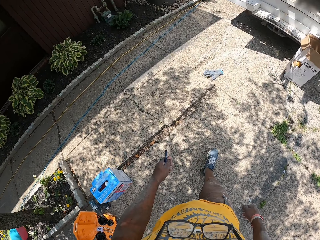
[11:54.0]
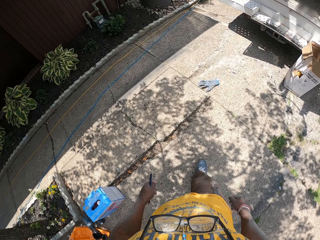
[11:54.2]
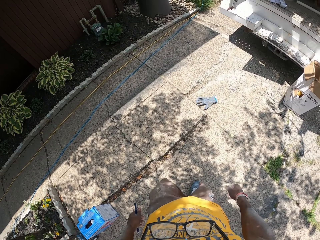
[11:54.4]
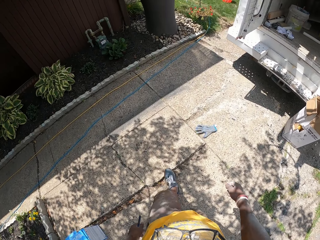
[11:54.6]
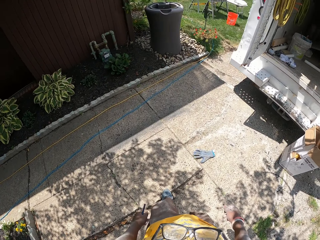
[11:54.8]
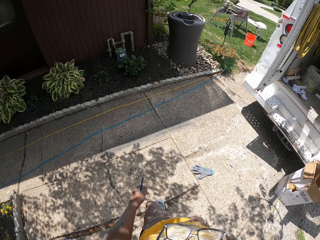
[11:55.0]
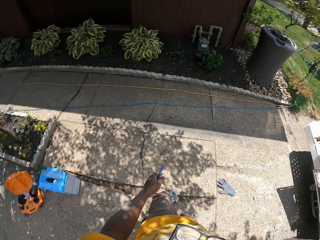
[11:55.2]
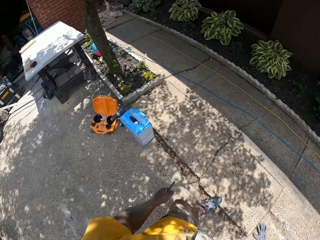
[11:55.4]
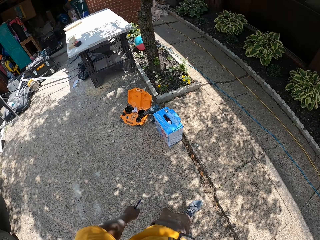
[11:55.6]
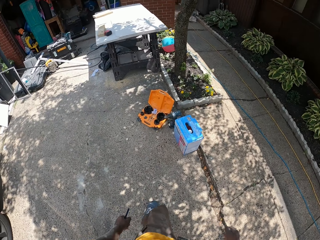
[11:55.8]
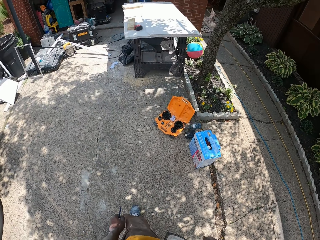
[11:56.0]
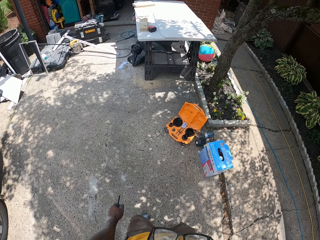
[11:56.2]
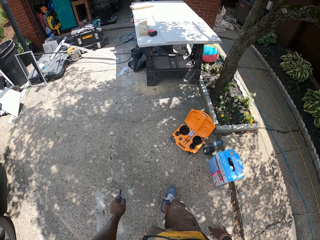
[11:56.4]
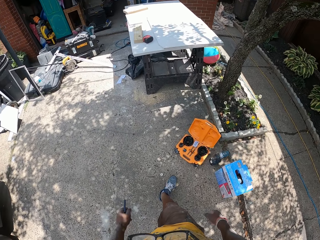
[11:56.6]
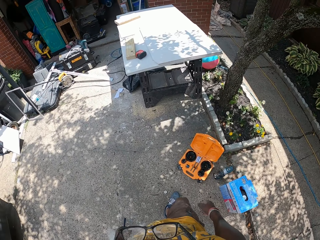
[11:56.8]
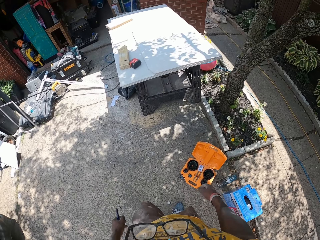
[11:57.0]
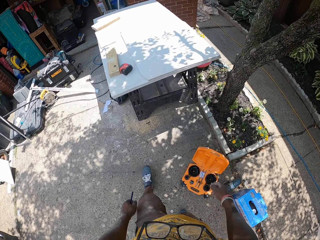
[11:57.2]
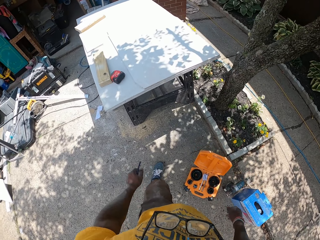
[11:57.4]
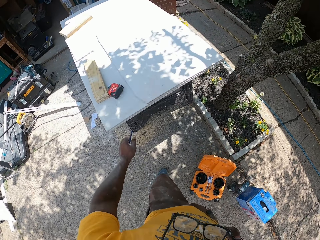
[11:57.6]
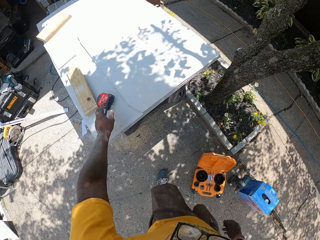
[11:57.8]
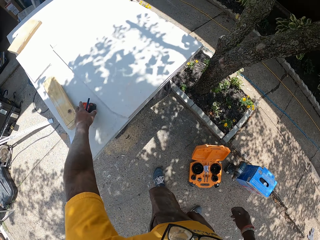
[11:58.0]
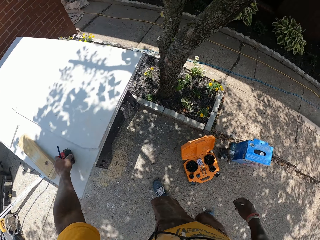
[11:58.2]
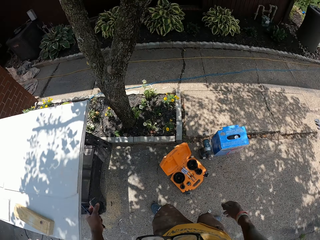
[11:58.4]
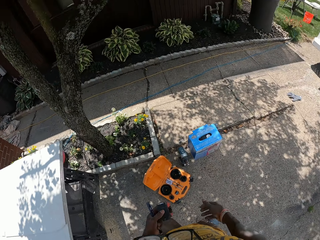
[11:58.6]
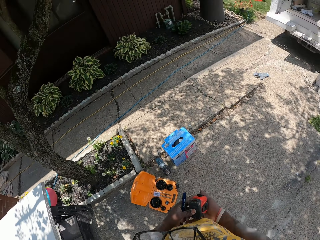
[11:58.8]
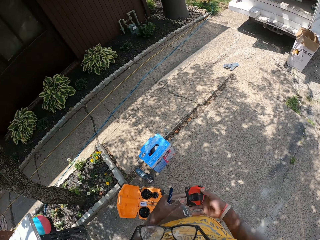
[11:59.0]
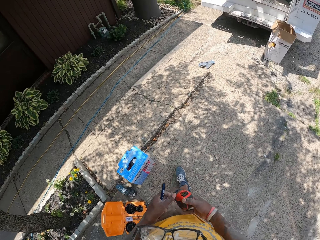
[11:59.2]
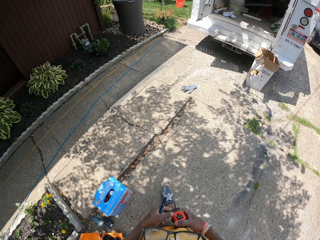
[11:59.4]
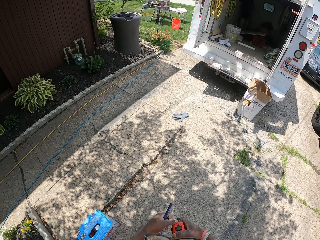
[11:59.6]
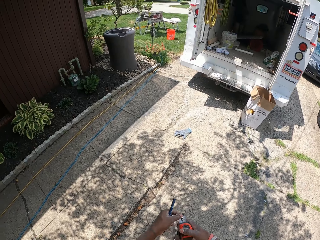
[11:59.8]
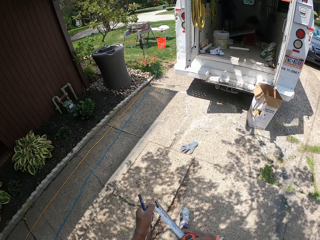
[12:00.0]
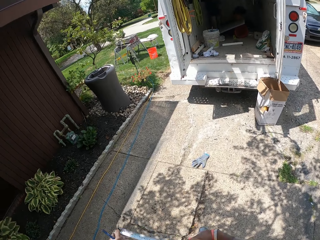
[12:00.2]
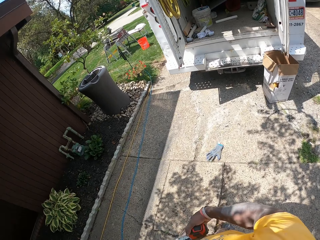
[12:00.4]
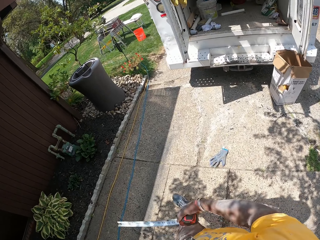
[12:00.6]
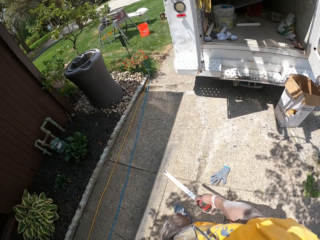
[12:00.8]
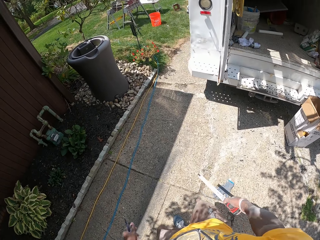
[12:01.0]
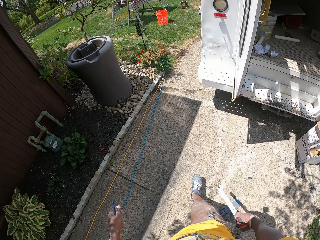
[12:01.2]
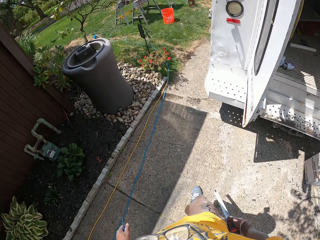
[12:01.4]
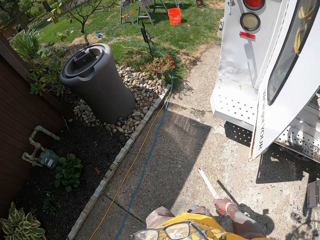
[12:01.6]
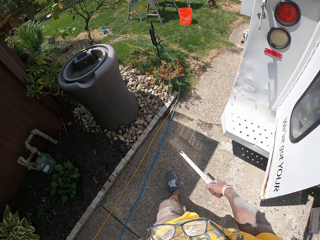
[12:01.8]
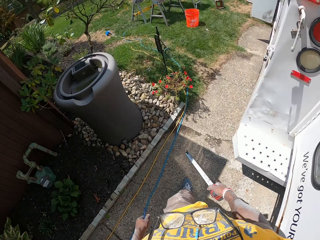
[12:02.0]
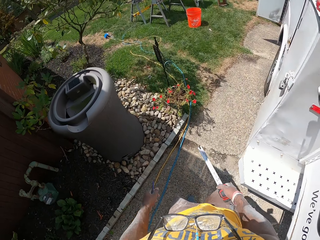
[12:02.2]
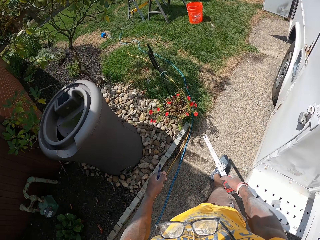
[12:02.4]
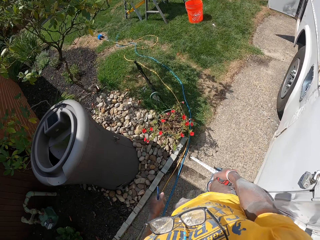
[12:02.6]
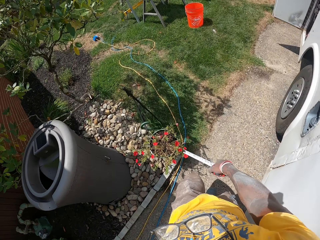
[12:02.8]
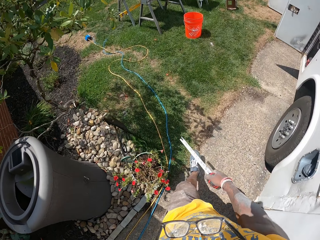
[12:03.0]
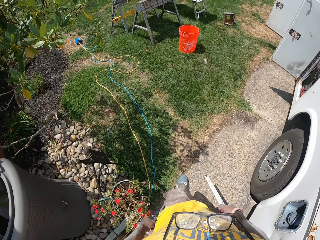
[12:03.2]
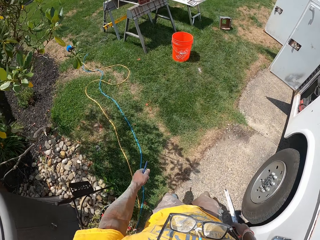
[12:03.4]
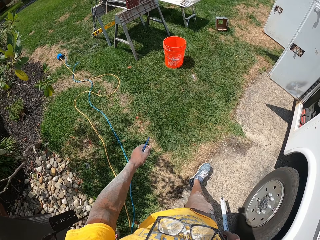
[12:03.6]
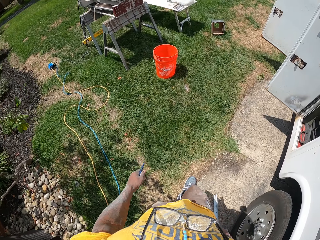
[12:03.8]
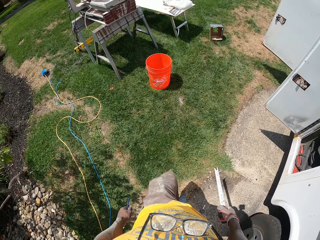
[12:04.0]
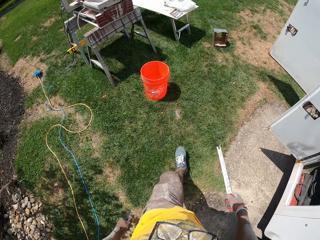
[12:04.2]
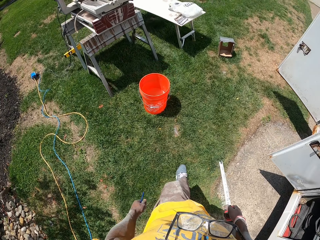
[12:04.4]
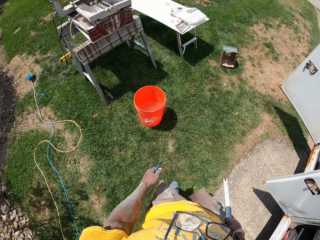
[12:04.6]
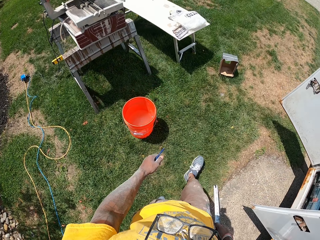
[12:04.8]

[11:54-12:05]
The camera wearer picks up the measuring tape on the work table with his left hand. He passes the measuring tape from his left hand to his right hand. He walks around and moves away from the work table.

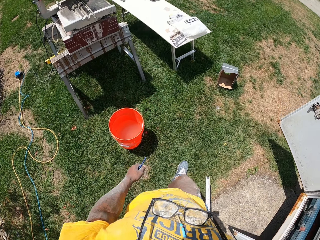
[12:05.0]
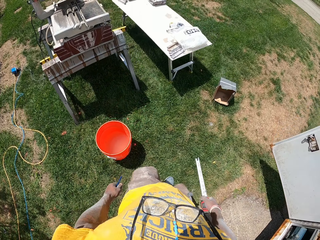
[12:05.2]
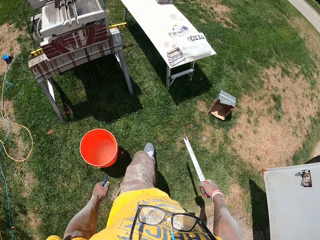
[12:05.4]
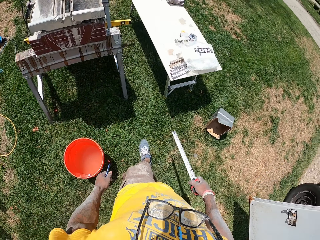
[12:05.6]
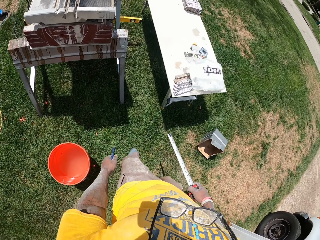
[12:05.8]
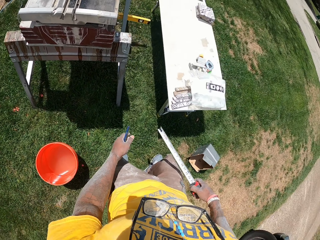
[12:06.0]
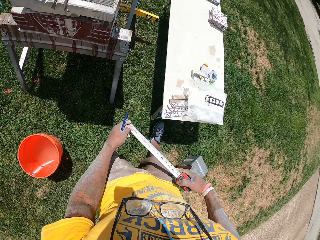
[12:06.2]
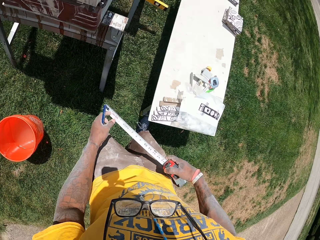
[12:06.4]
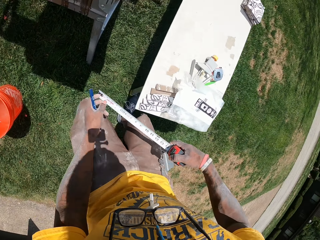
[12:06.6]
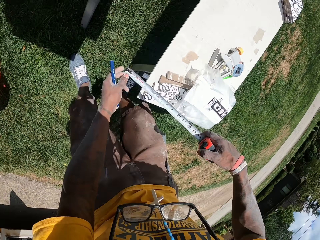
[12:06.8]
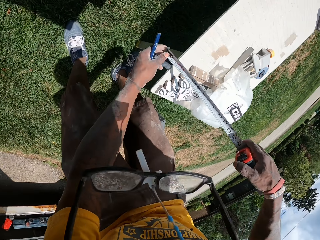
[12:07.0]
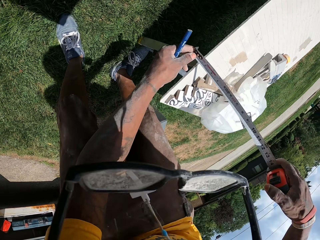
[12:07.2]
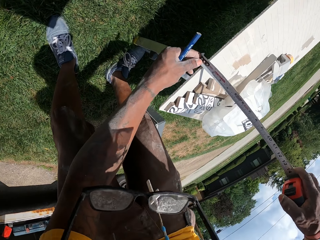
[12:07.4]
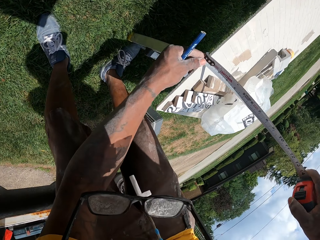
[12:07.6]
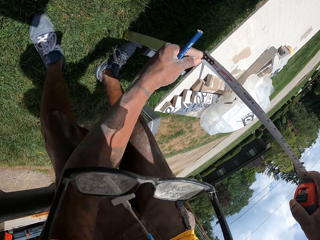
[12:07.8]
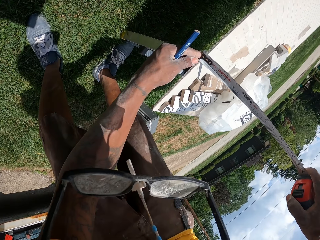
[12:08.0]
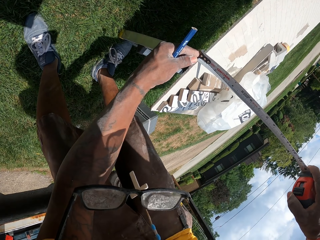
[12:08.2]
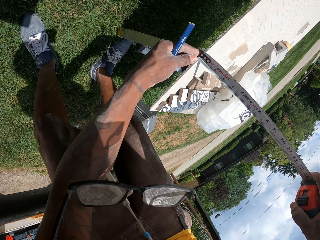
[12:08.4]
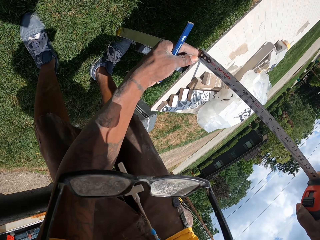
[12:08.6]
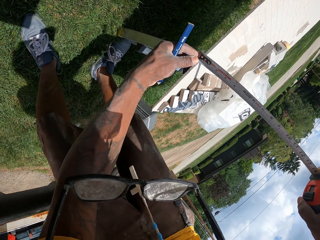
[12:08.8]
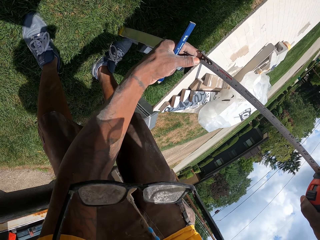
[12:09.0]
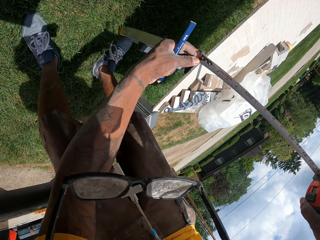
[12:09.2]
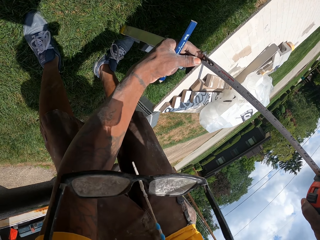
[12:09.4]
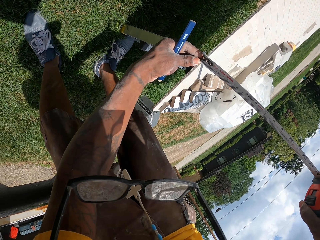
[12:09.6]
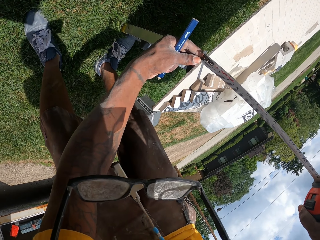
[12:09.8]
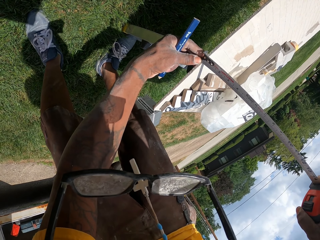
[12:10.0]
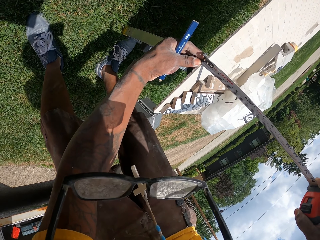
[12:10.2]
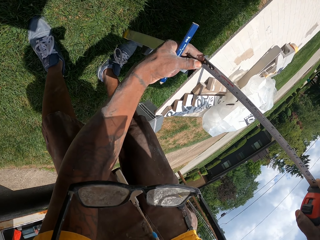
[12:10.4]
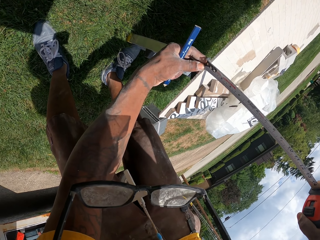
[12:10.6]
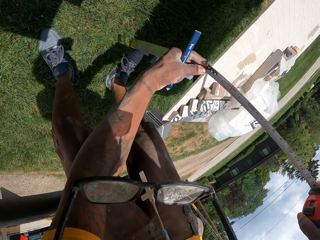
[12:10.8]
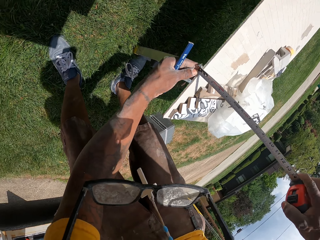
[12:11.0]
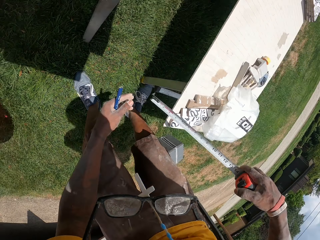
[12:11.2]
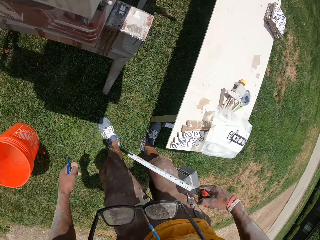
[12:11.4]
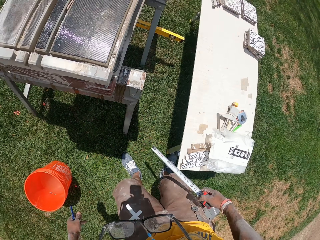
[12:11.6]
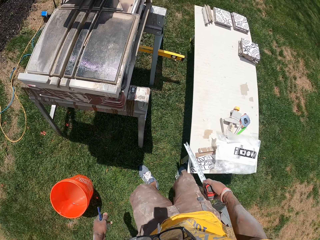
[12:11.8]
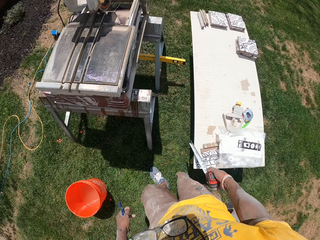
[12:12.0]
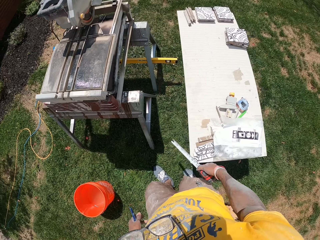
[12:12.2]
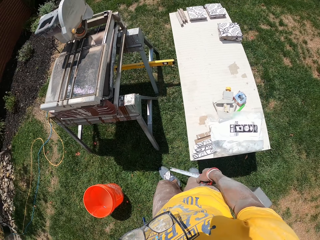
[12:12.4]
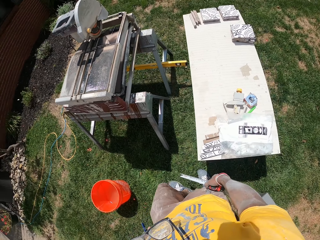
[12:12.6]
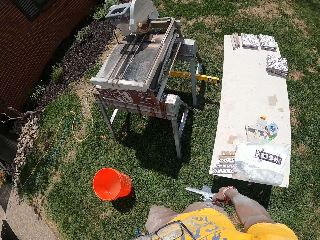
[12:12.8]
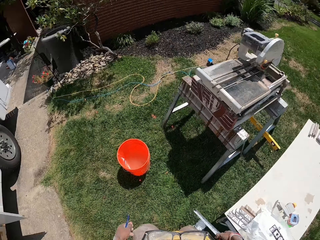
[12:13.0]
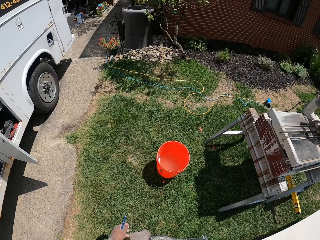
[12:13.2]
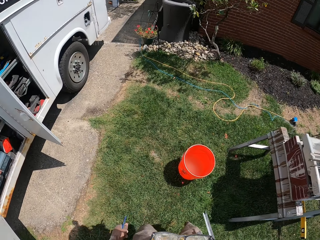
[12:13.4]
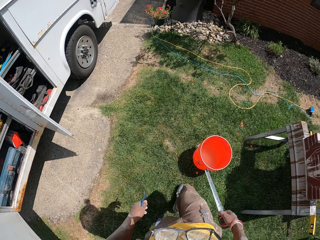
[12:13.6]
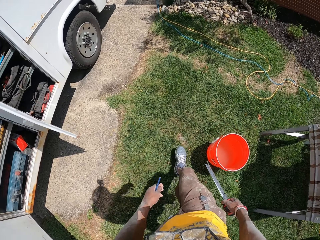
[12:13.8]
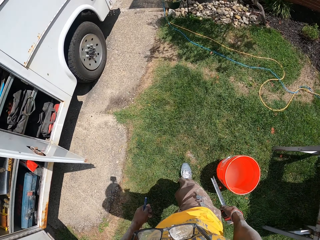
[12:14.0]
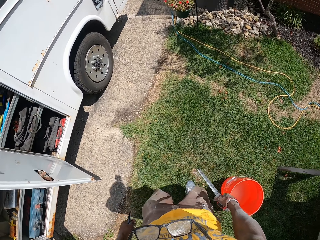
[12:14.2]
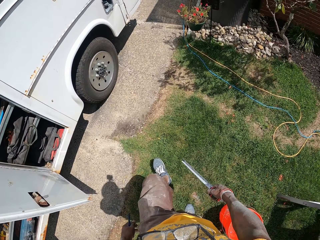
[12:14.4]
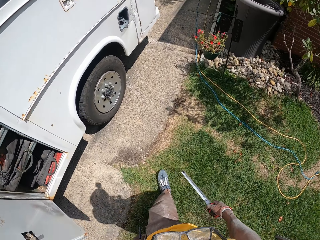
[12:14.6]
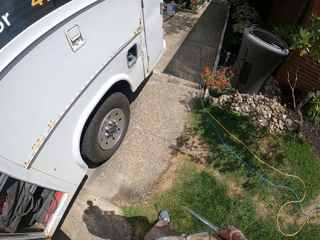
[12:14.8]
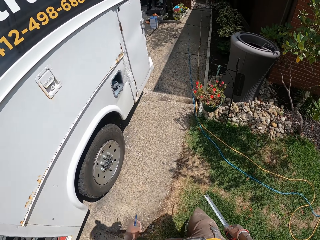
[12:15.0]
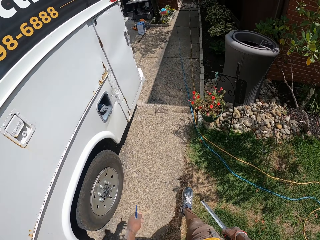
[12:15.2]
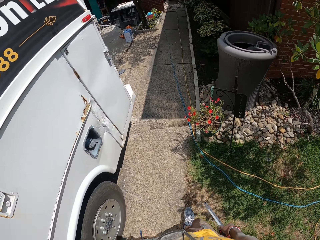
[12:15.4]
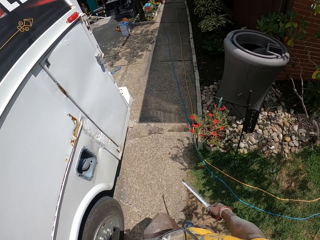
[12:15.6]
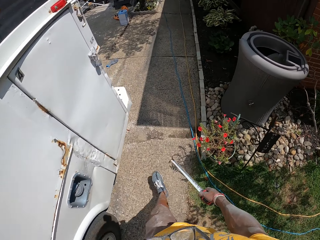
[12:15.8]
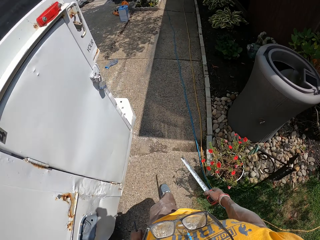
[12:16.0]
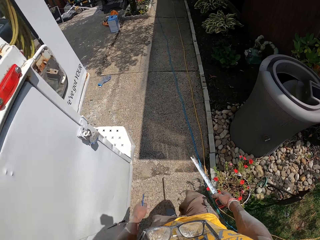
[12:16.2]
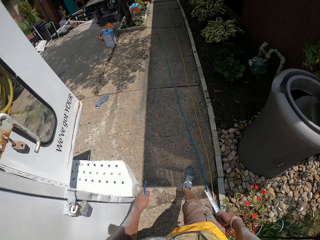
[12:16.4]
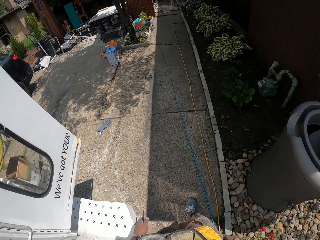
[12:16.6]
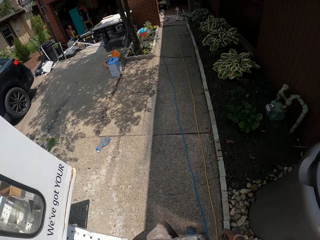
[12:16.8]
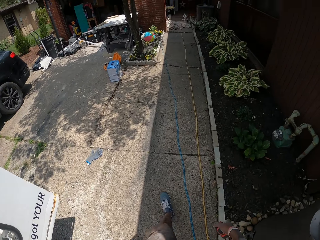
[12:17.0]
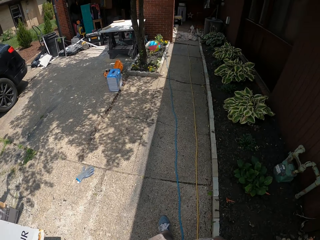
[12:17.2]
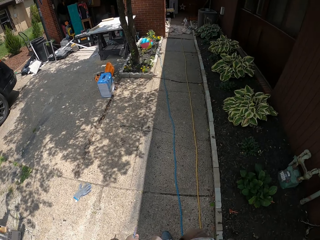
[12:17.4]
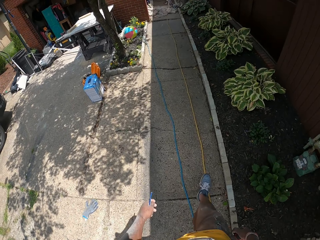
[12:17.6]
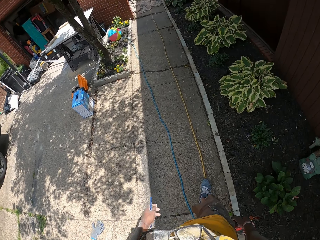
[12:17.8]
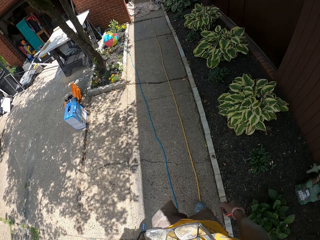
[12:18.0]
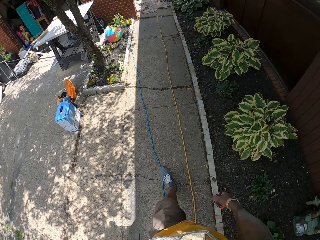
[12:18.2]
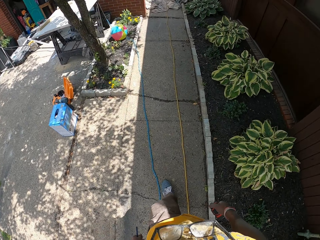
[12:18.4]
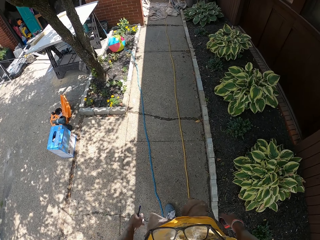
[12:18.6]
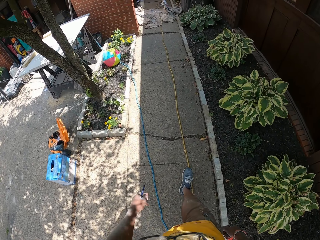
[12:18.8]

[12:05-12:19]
The camera wearer takes measurement of a bench side with the measuring tape in his right hand. He moves around and walks back into the apartment.
